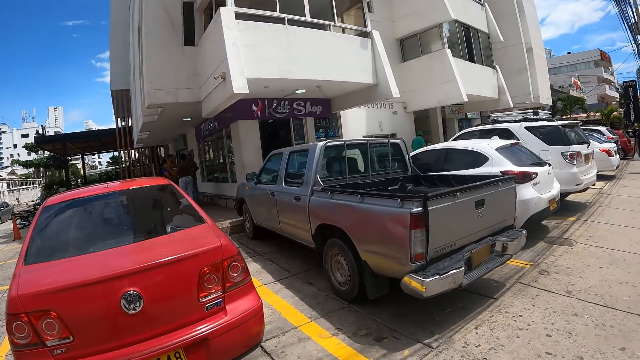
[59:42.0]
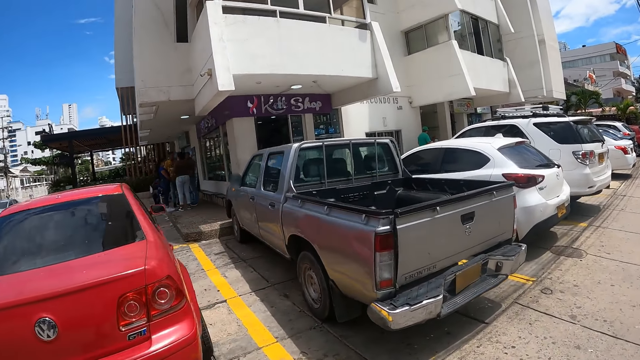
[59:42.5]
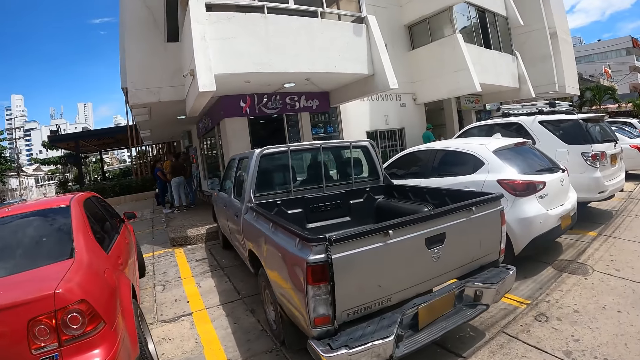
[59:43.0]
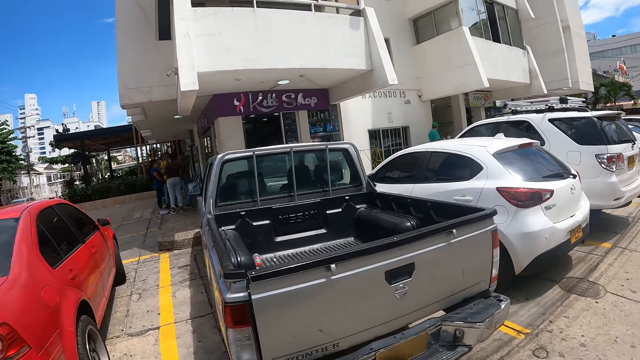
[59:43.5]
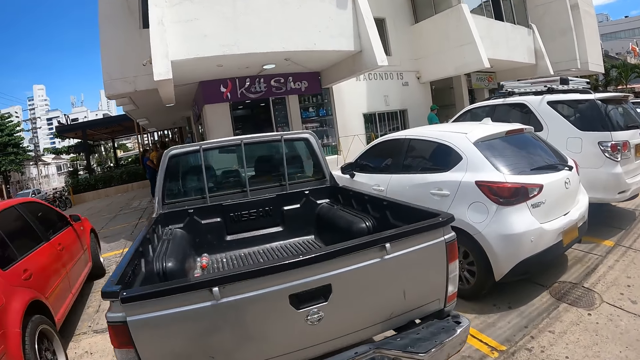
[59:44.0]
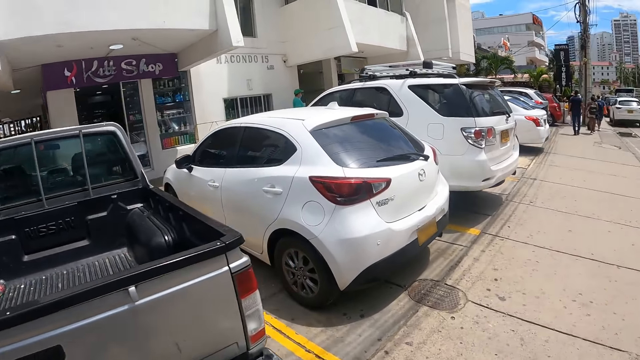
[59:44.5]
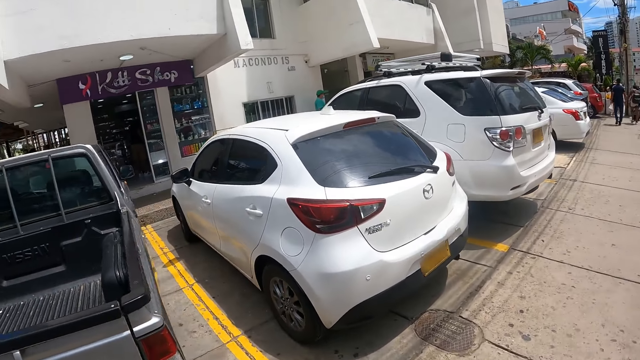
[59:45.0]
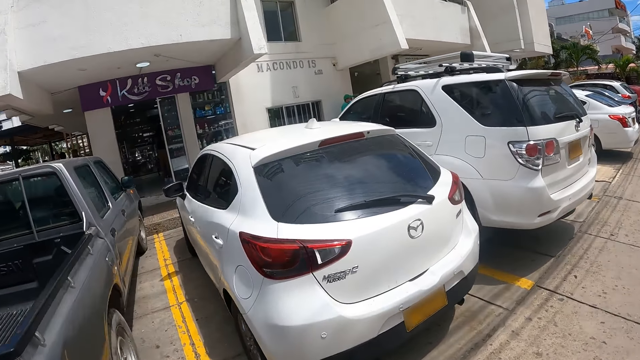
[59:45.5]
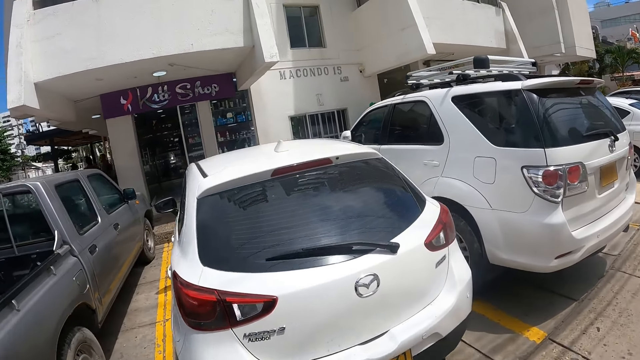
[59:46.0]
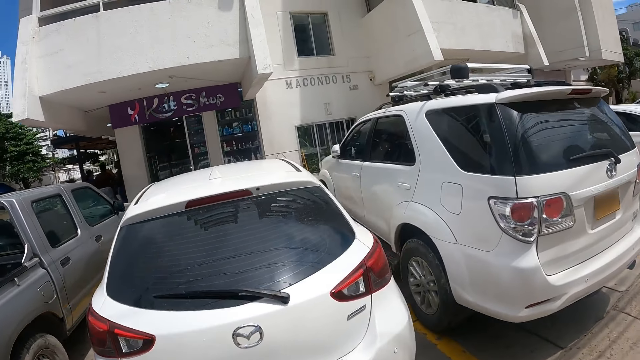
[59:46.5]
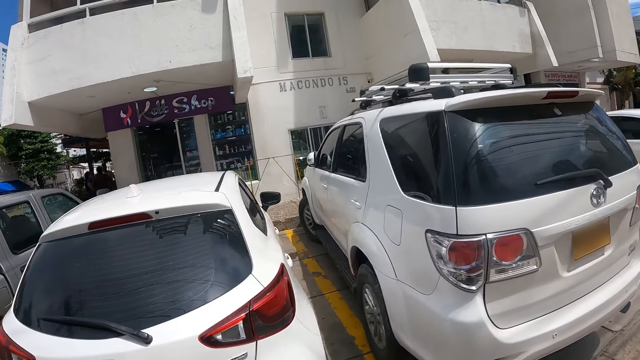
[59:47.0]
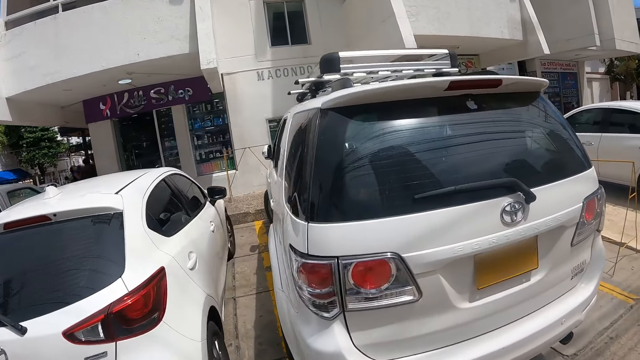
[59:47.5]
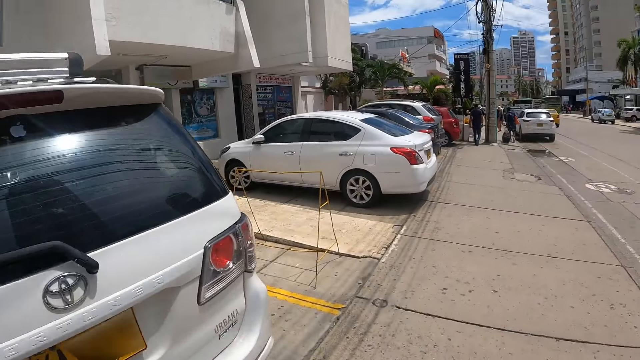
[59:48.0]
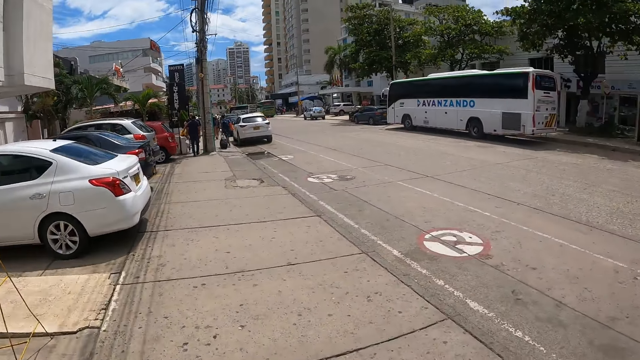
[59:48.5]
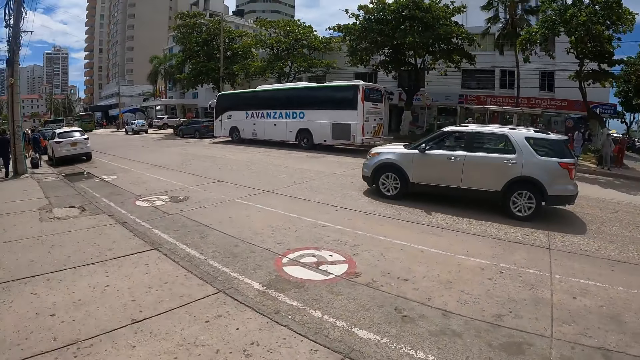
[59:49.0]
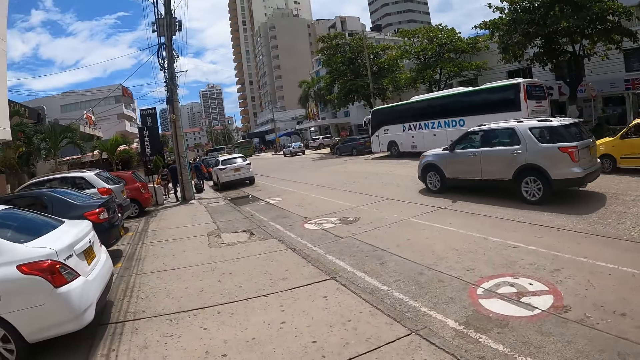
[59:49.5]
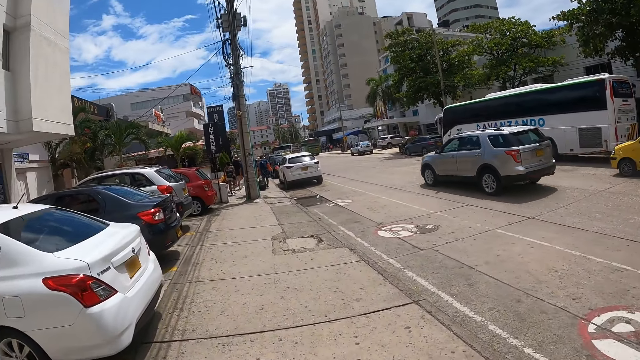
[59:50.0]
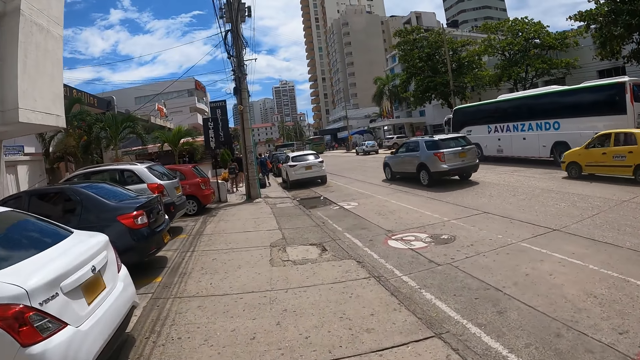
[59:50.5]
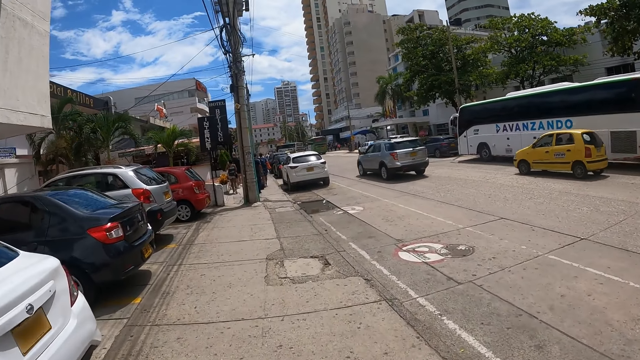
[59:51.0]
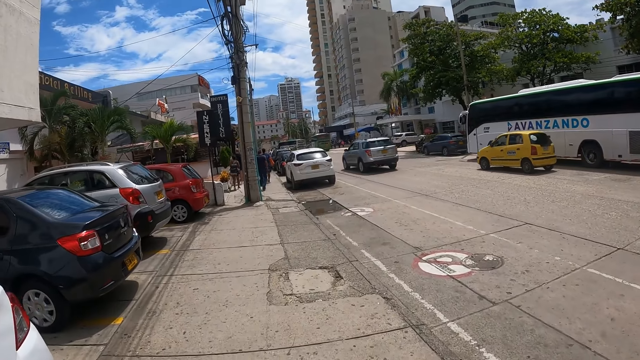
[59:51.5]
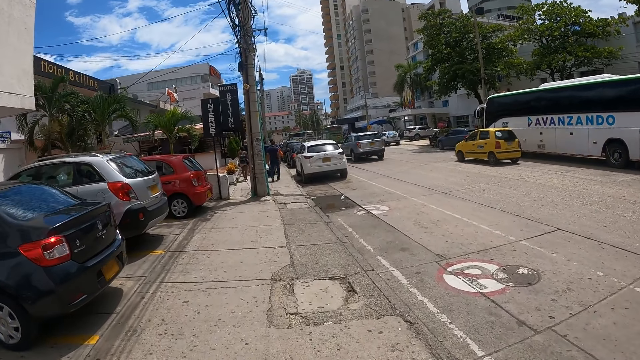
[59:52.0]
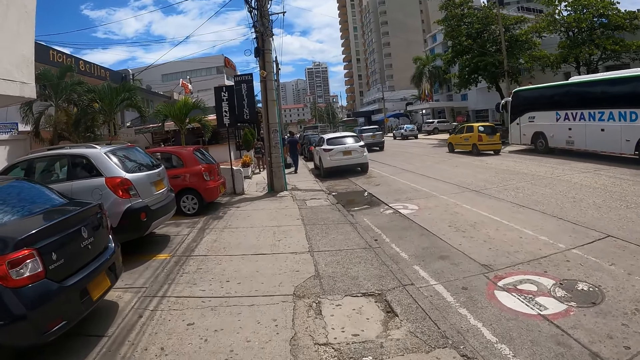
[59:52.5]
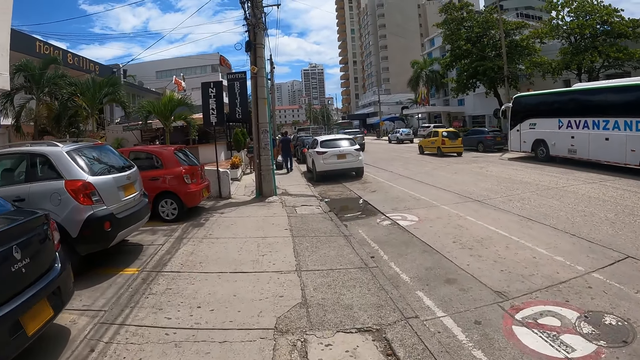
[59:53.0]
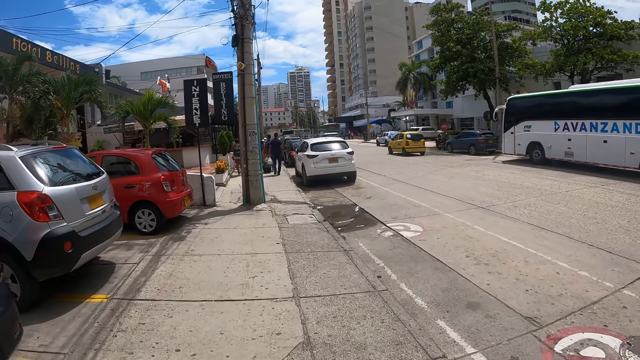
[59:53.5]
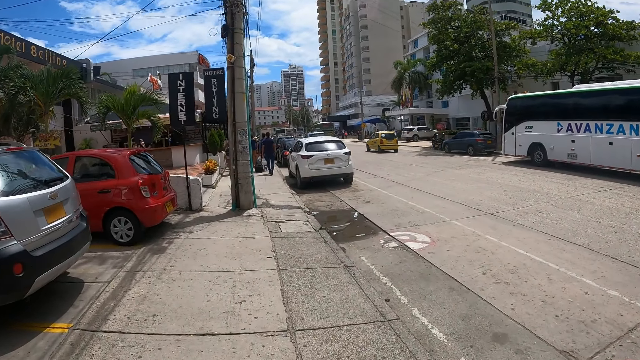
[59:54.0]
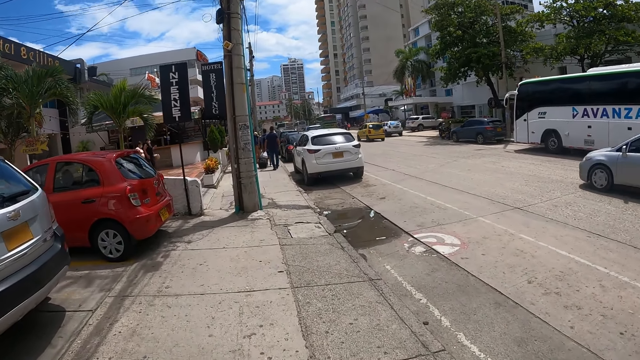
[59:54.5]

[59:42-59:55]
The camera wearer walks around. They look around. They look around again. They walk around.

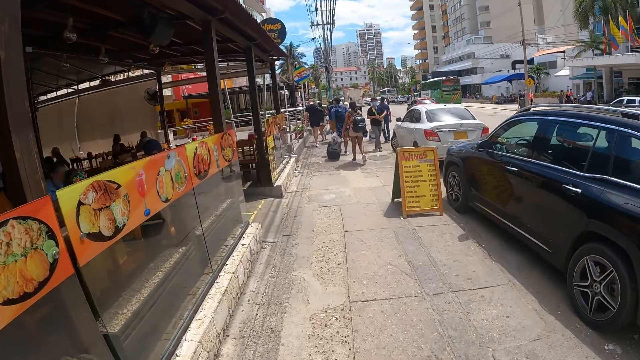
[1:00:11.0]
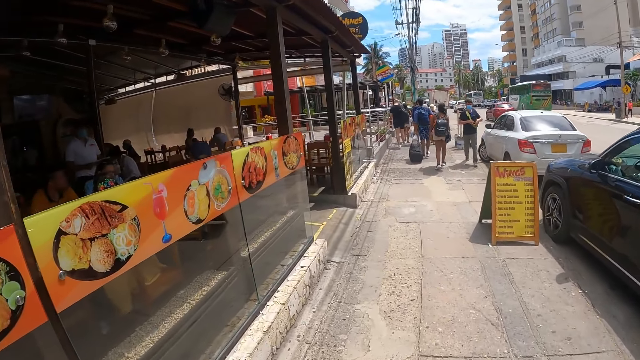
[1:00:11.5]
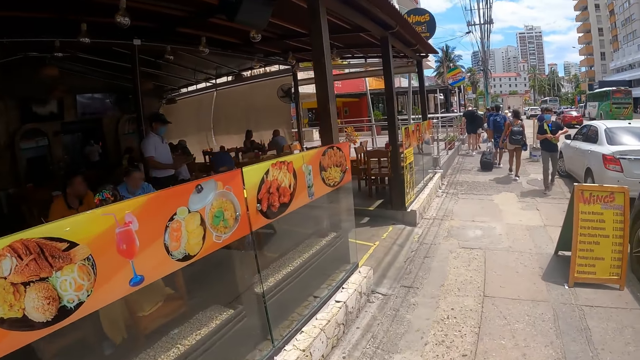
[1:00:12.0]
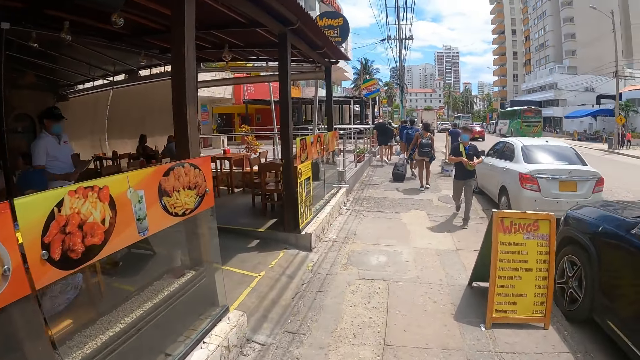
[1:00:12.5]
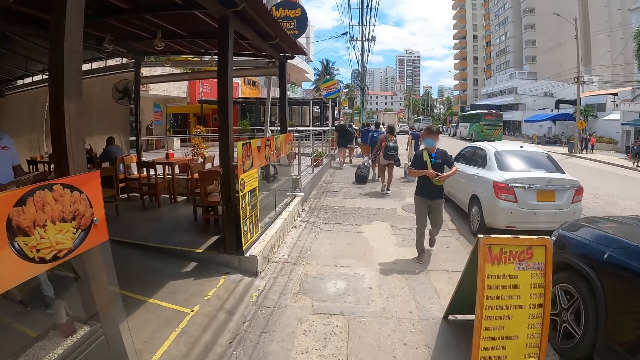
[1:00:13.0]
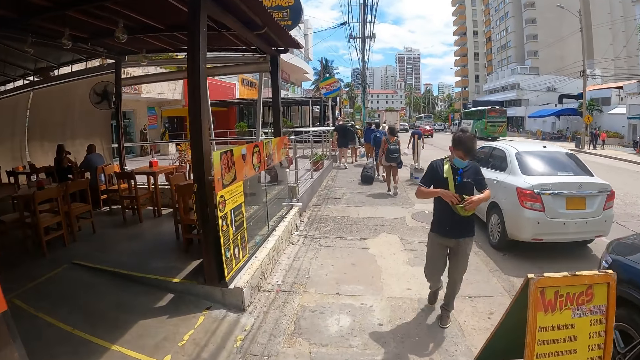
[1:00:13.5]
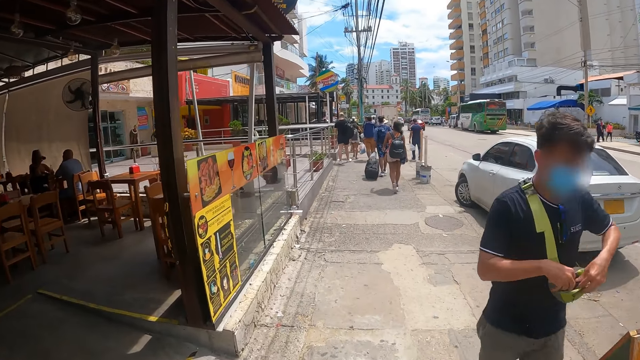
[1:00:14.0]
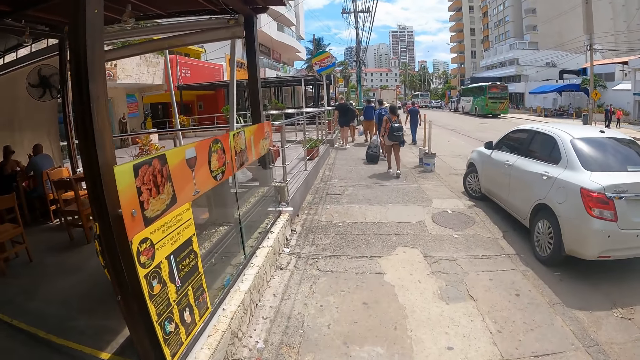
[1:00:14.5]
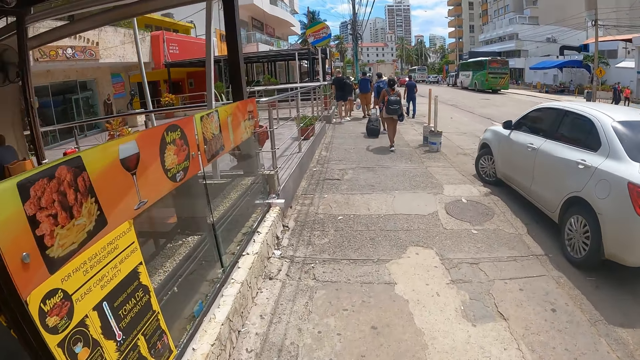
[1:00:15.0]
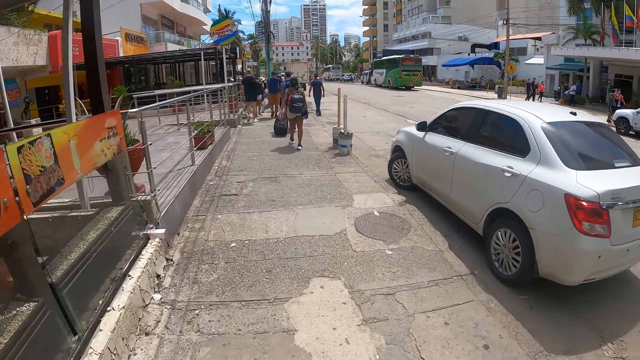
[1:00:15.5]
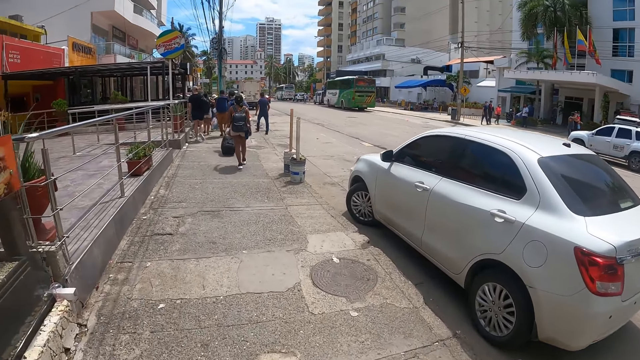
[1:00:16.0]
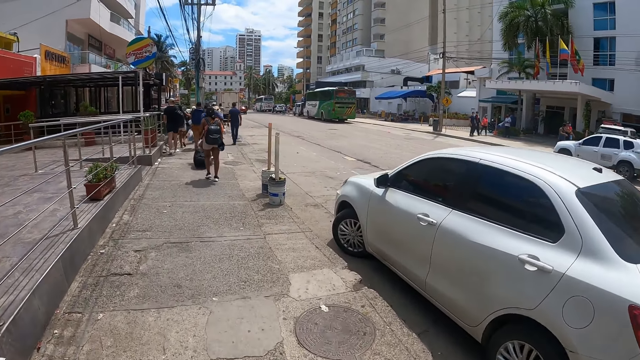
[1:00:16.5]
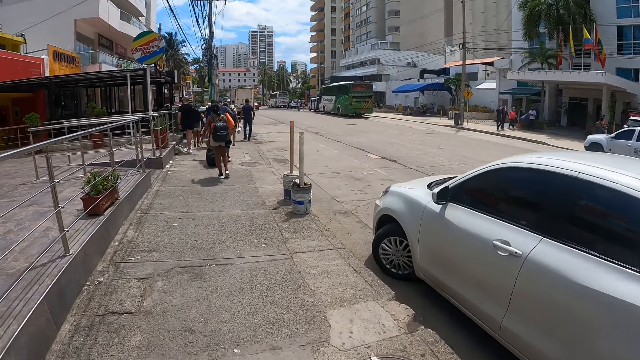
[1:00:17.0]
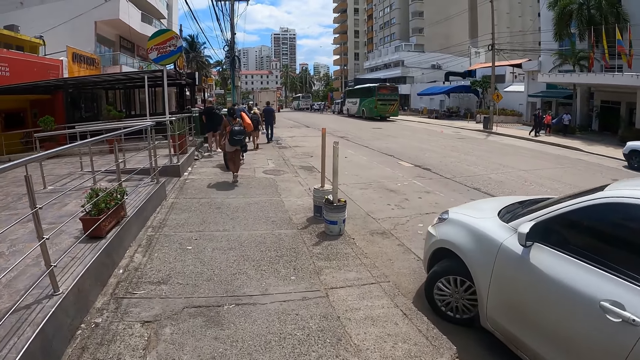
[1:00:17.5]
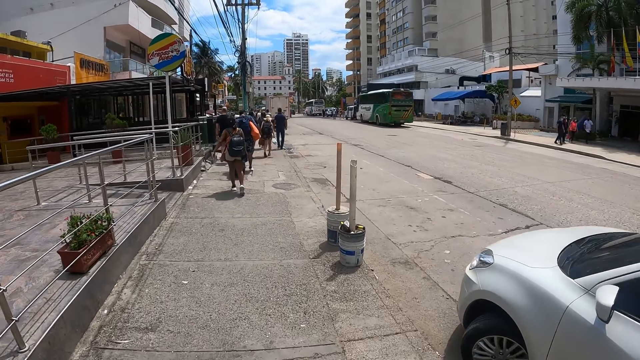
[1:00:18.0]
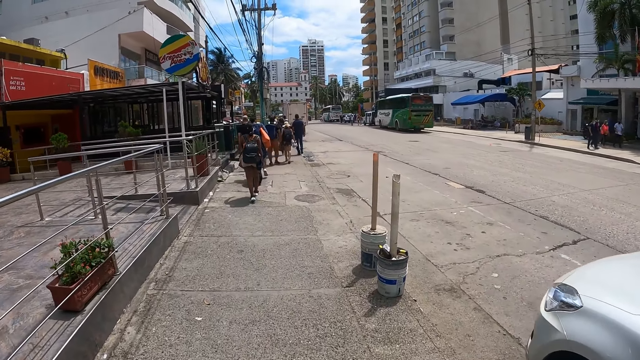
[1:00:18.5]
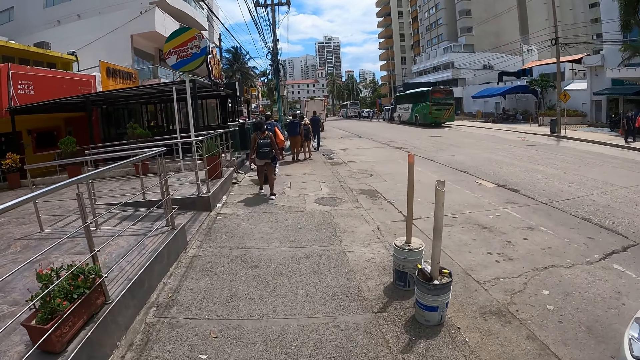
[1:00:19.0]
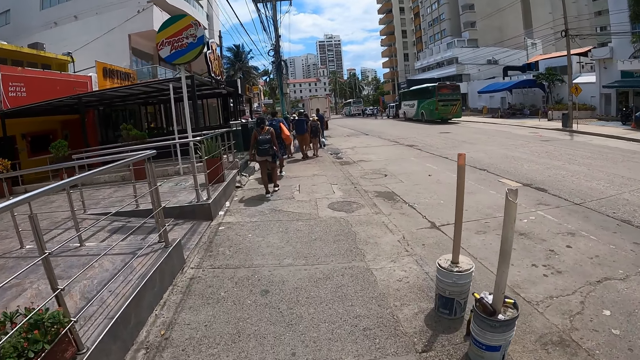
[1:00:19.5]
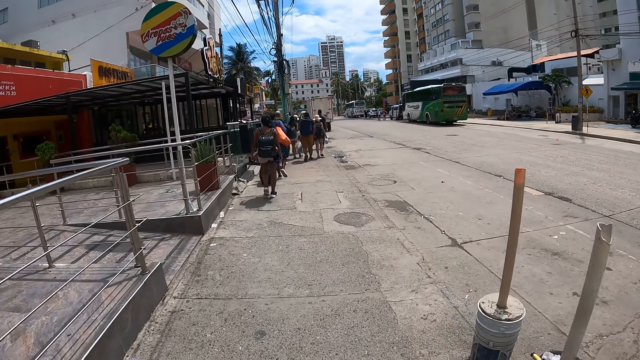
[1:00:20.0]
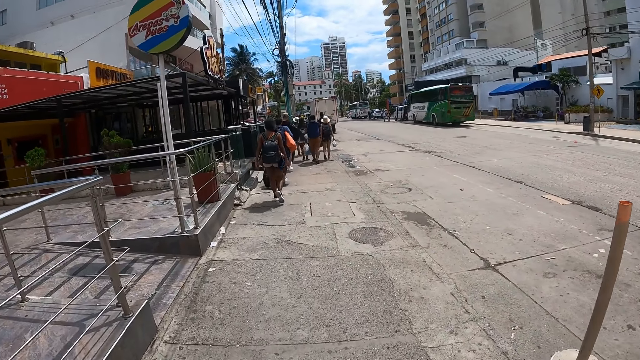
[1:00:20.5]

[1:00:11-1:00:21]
The camera wearer looks around. They walk around.
